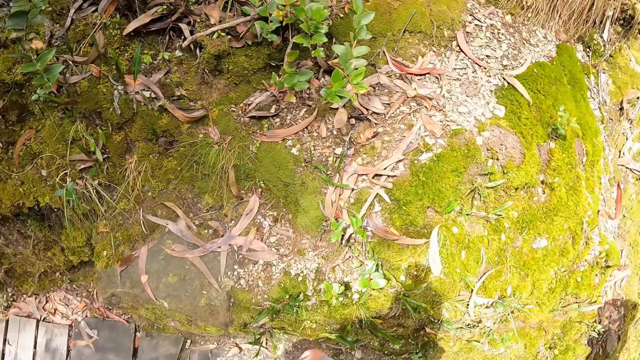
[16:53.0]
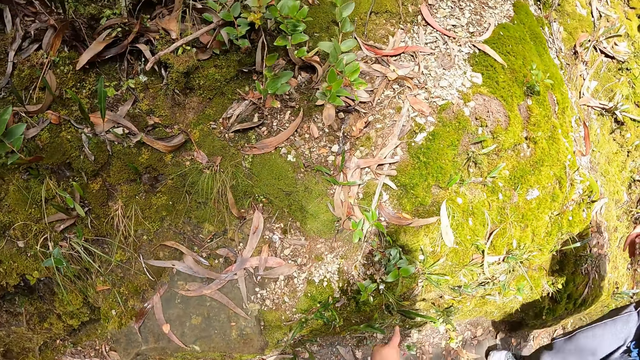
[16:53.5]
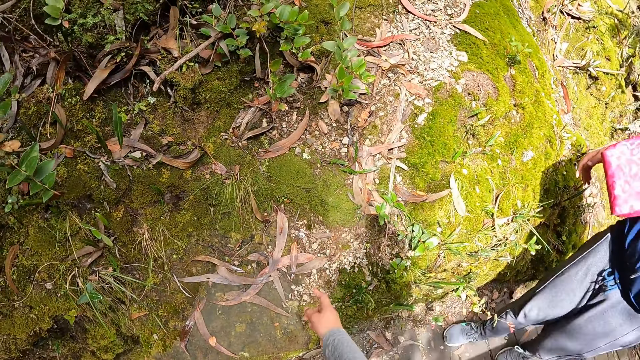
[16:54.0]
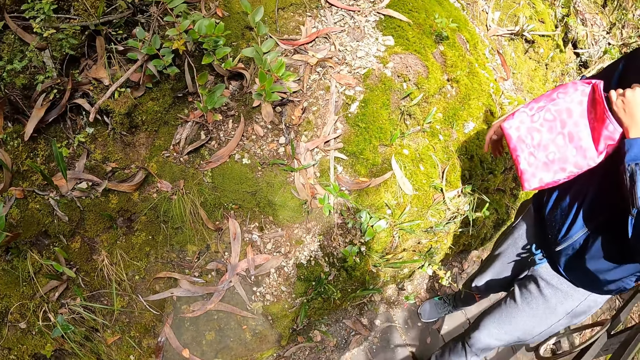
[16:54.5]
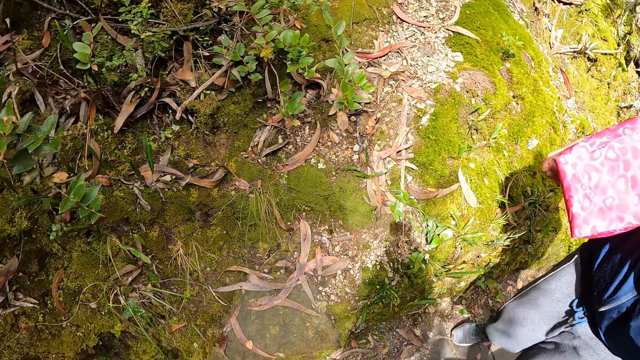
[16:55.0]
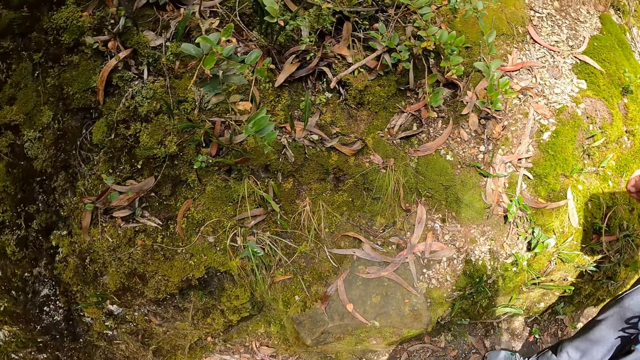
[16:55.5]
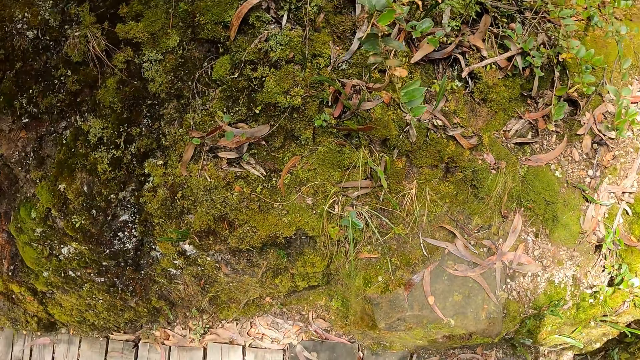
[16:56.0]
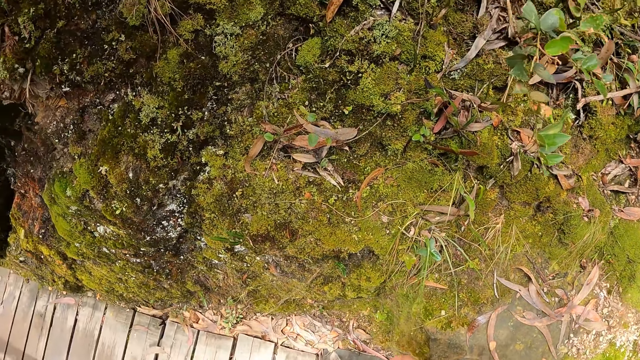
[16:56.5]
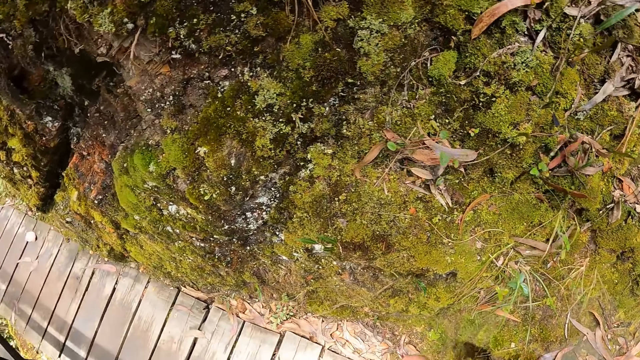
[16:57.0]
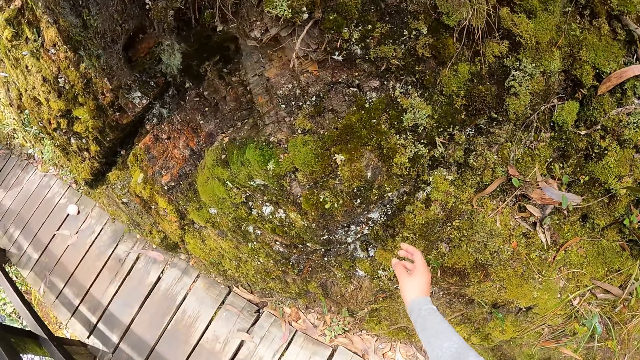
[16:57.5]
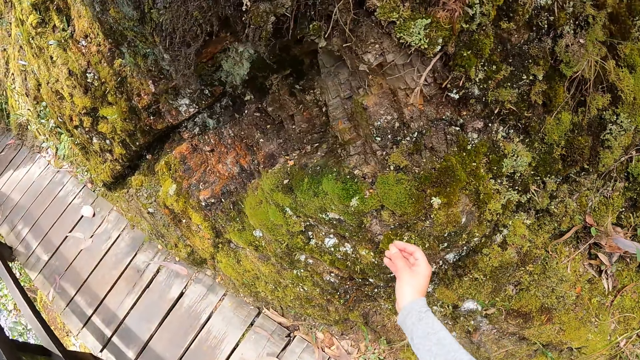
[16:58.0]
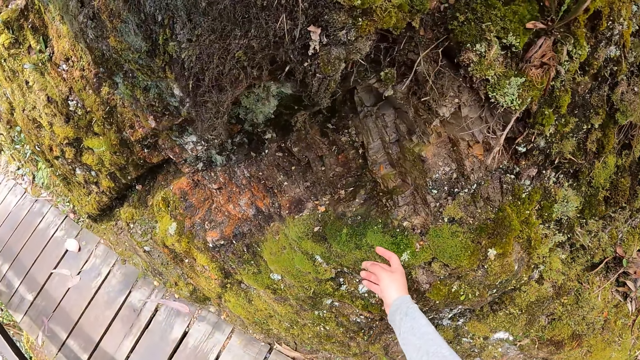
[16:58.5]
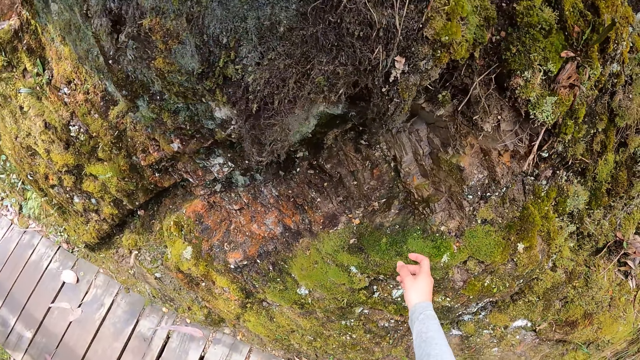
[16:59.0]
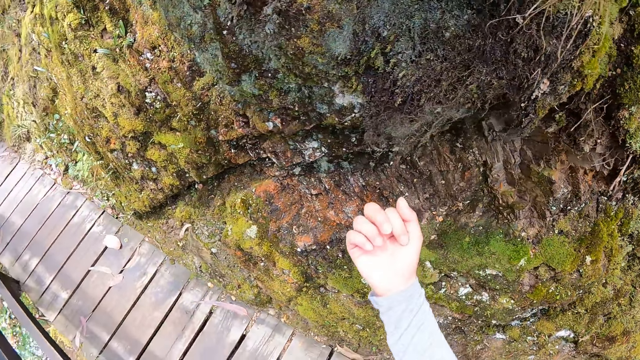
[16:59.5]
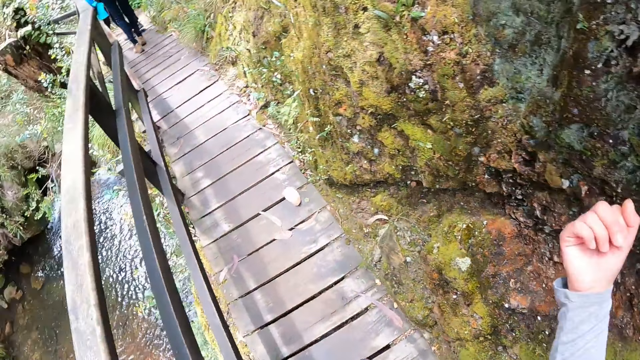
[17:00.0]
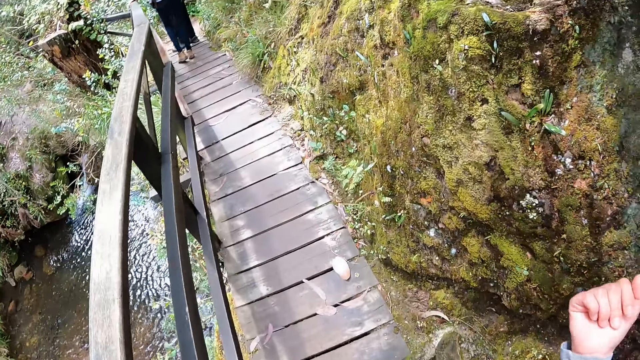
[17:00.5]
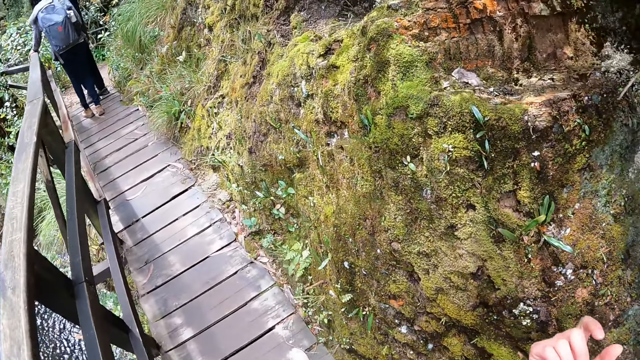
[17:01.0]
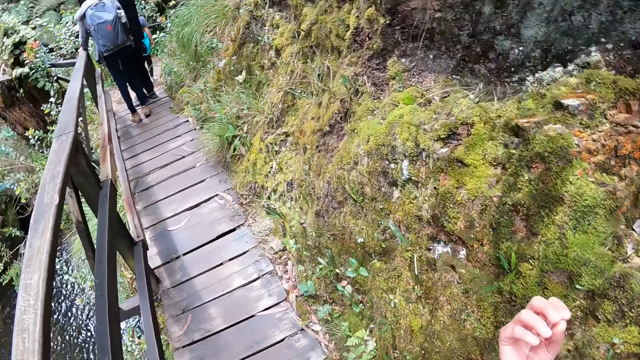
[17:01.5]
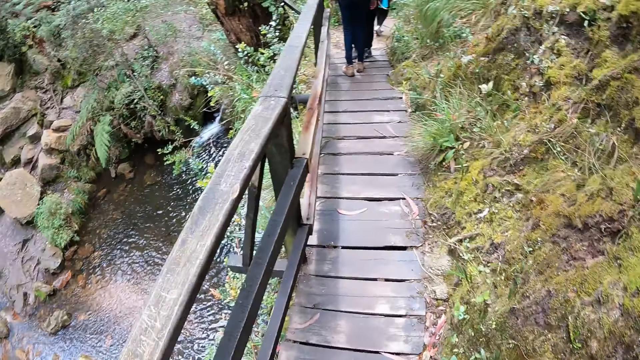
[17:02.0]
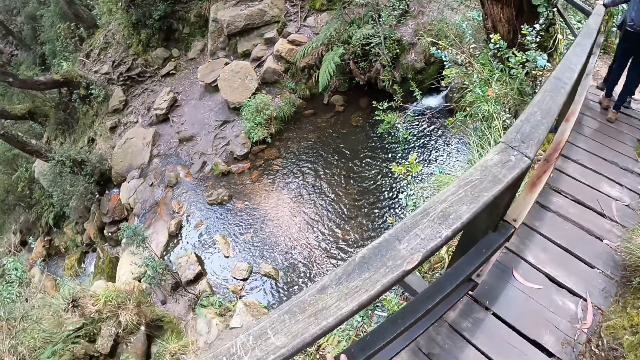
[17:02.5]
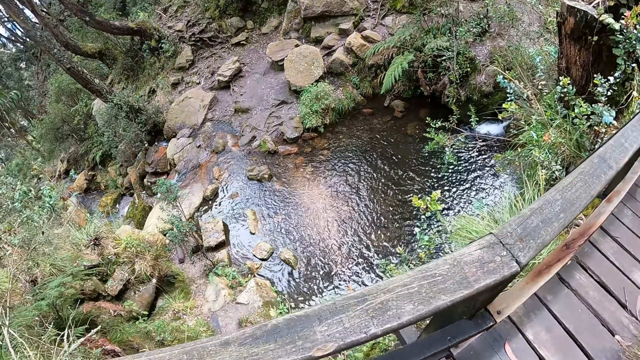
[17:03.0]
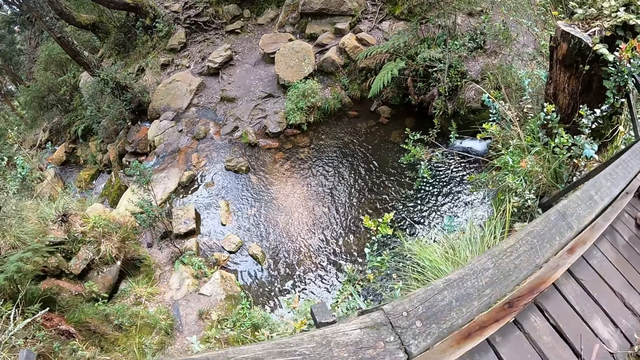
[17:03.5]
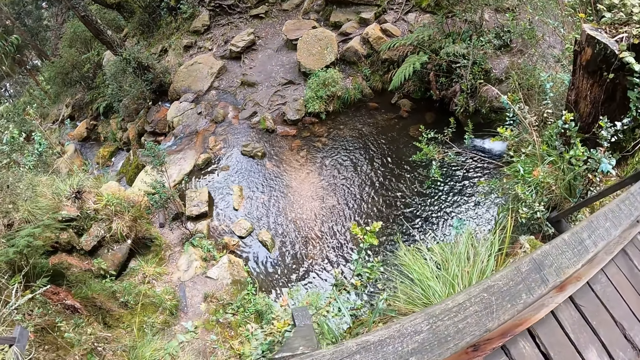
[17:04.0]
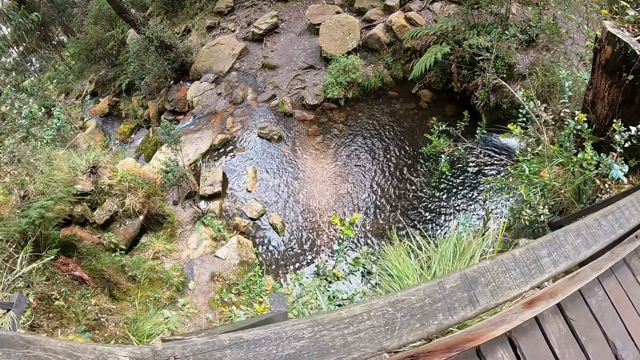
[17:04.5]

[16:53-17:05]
The camera wearer walks, looks around and talks in gesture. She walks. A man talks in gesture. The camera wearer touches a stone or lichen with her right hand. She walks and looks around. She walks and looks at the fingers. She walks and looks around.

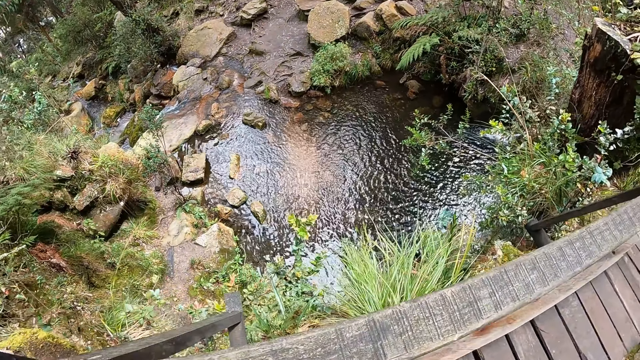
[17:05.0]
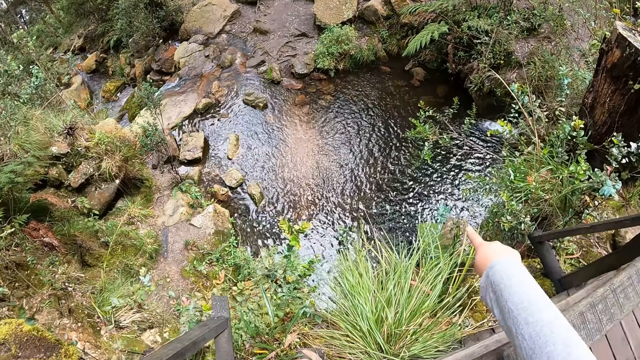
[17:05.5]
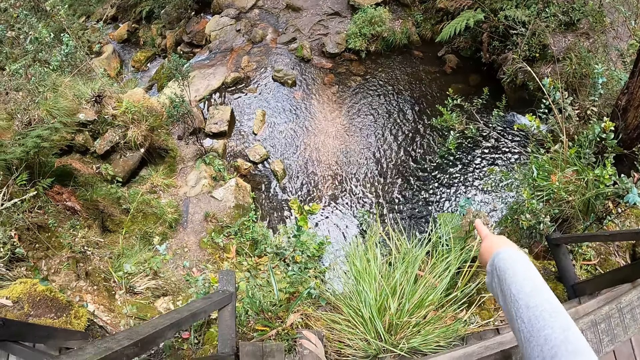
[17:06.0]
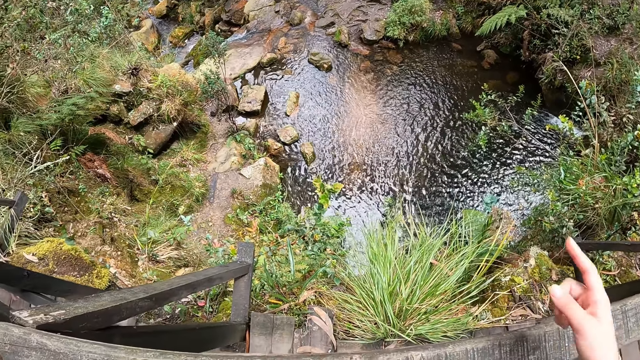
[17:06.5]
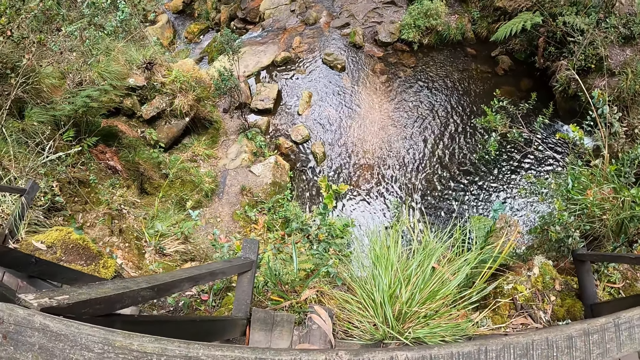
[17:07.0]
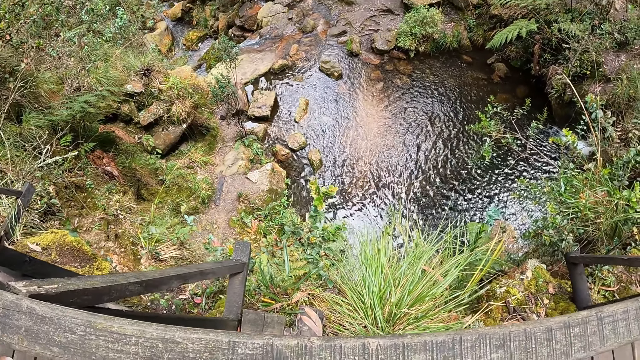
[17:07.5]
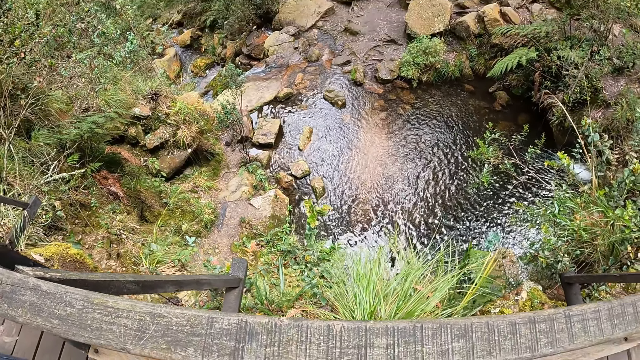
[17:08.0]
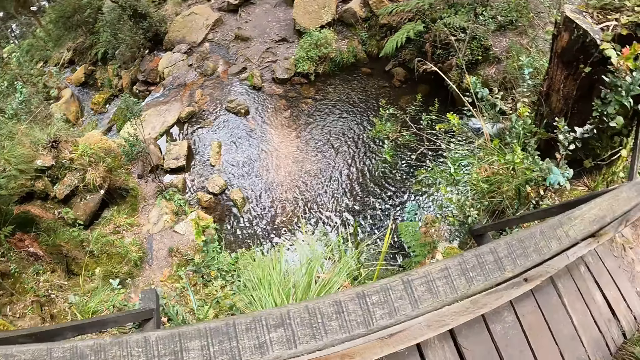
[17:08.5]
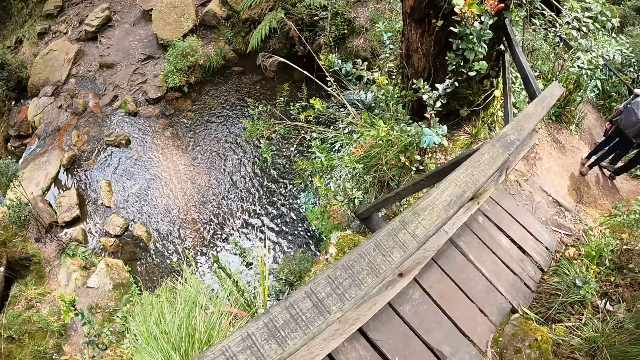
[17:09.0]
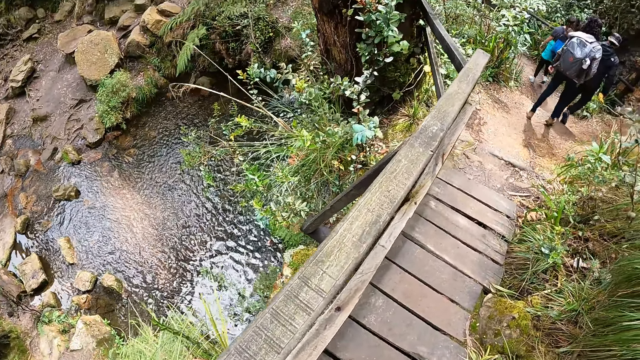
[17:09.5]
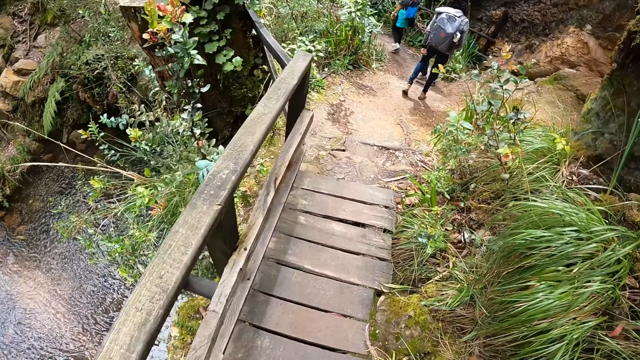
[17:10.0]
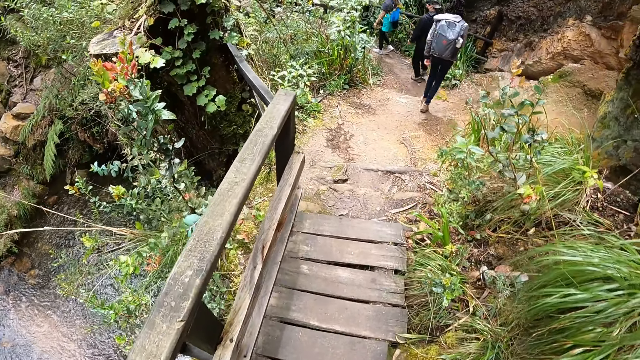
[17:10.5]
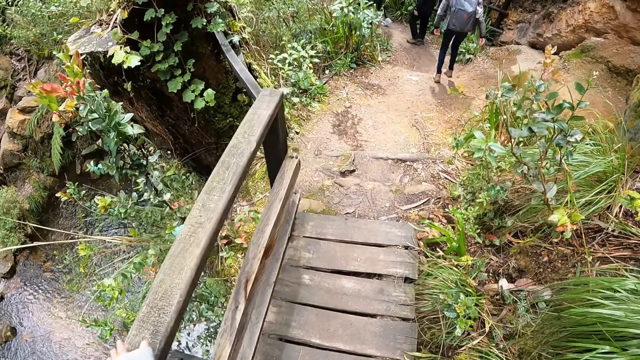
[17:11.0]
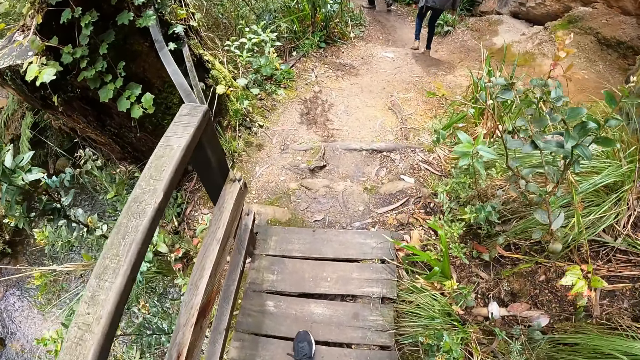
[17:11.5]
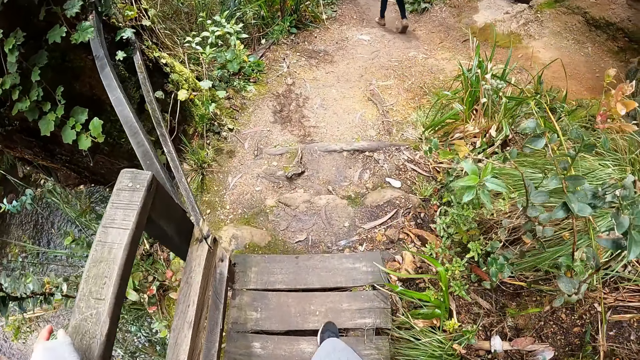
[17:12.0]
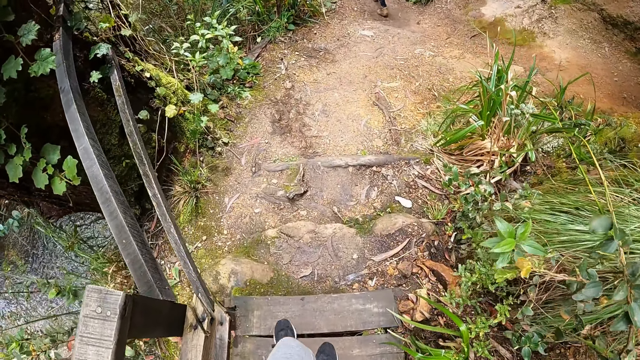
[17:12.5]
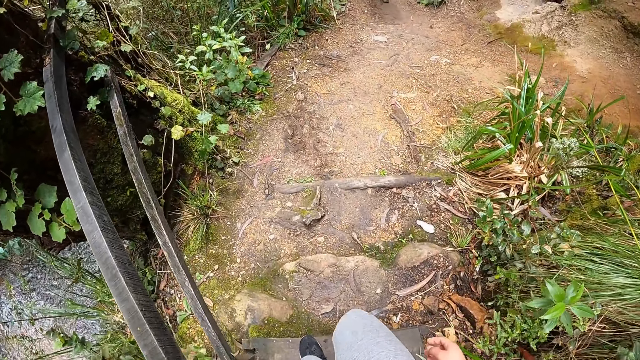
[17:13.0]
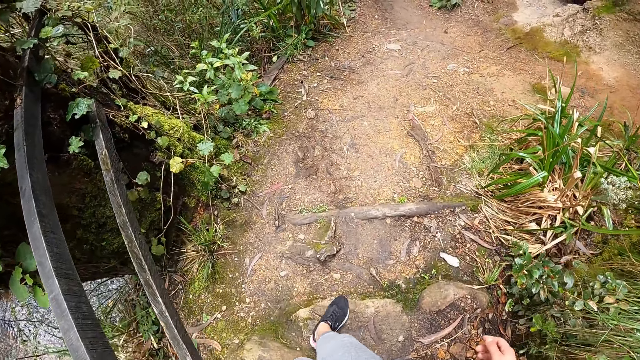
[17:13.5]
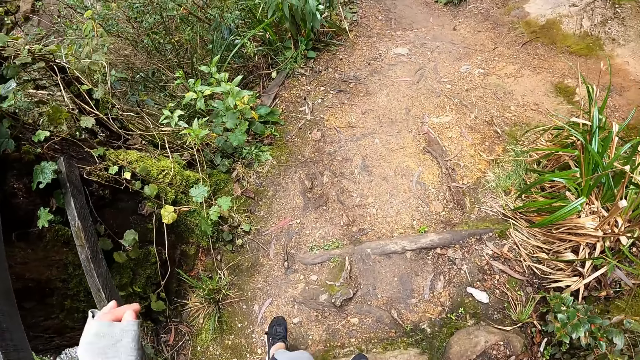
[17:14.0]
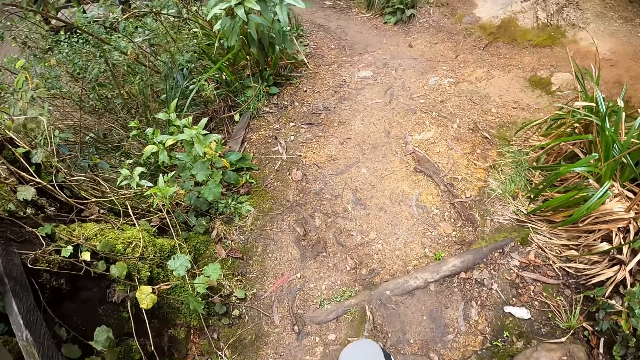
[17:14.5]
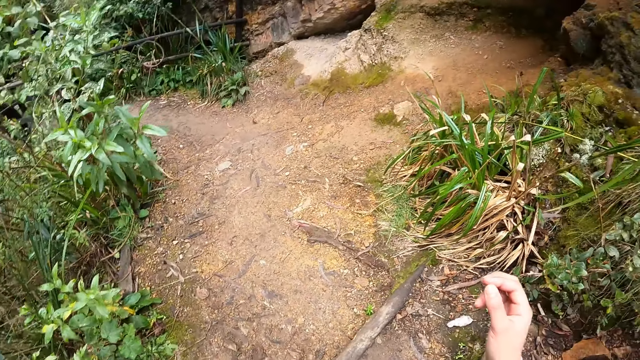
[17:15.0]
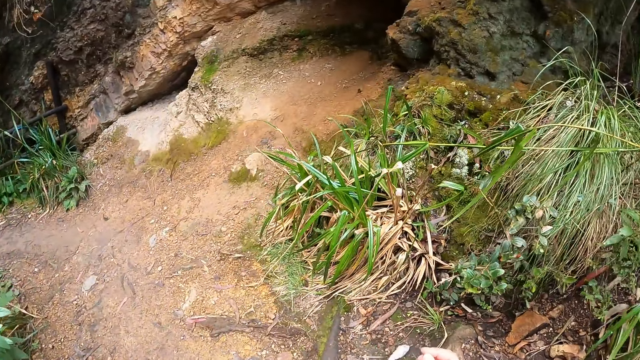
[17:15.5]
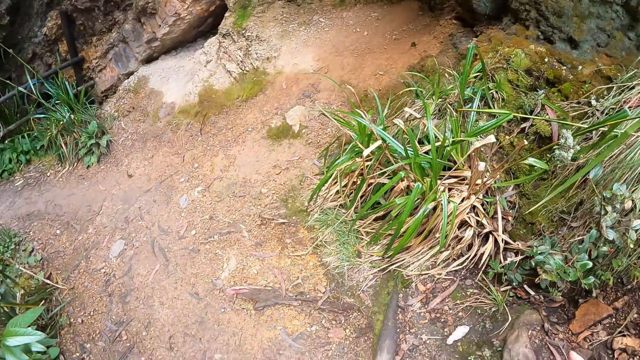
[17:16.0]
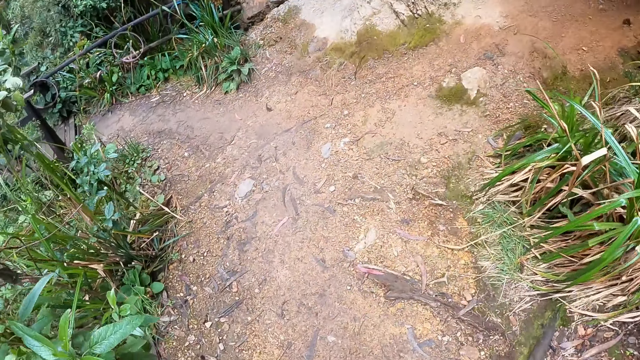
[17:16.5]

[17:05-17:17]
The camera wearer points at the stream with the finger and looks around. They look around again. They walk. They walk again and touch the wood. They lift the hand up. They walk on a field alongside the group of people. They look around.
